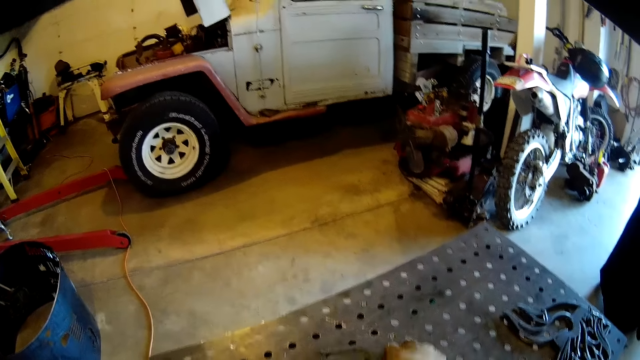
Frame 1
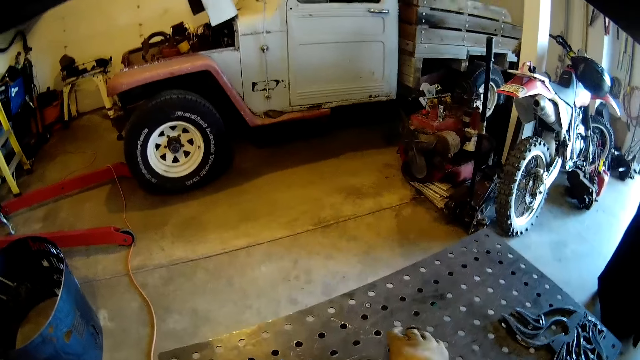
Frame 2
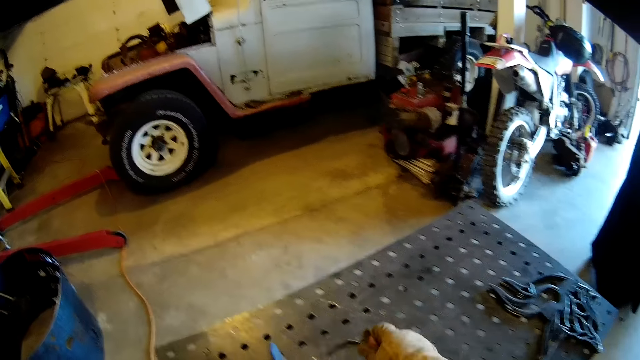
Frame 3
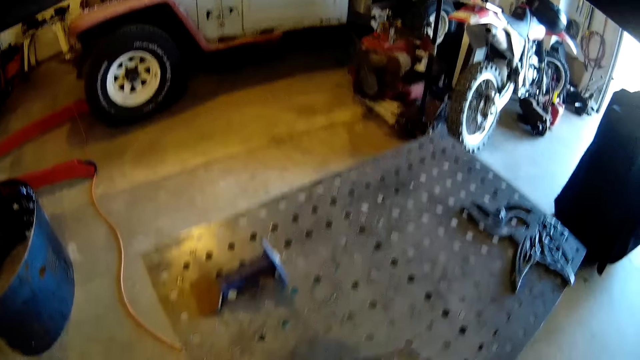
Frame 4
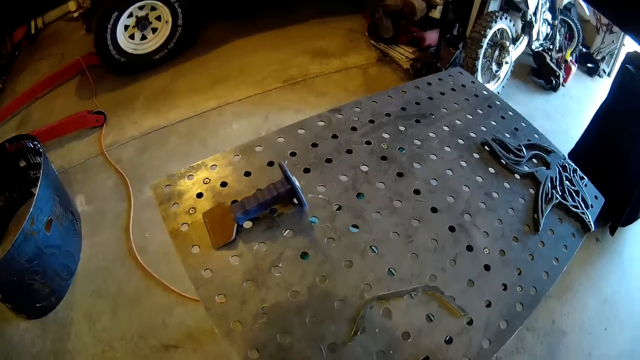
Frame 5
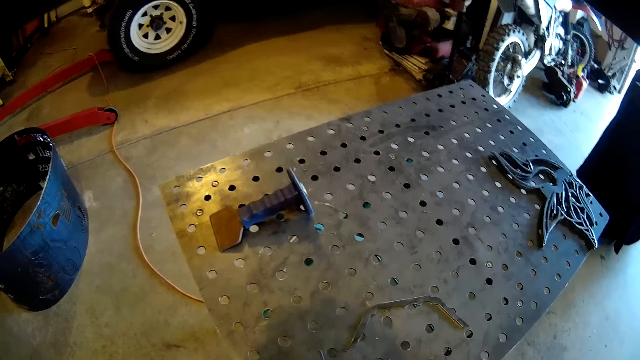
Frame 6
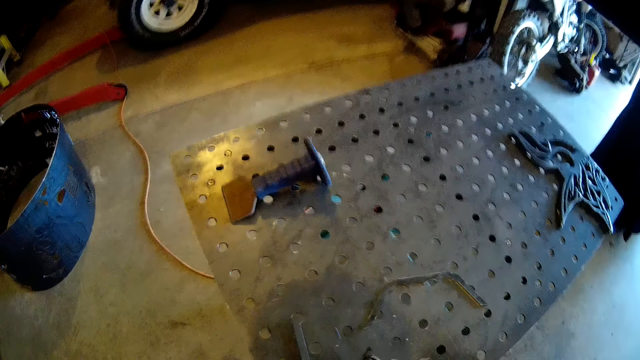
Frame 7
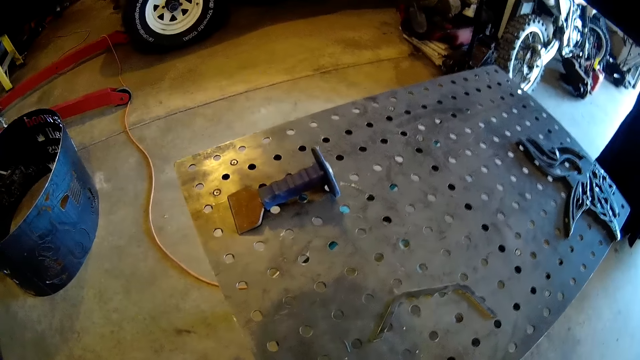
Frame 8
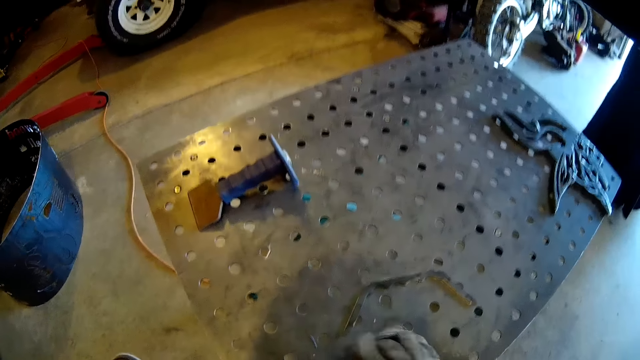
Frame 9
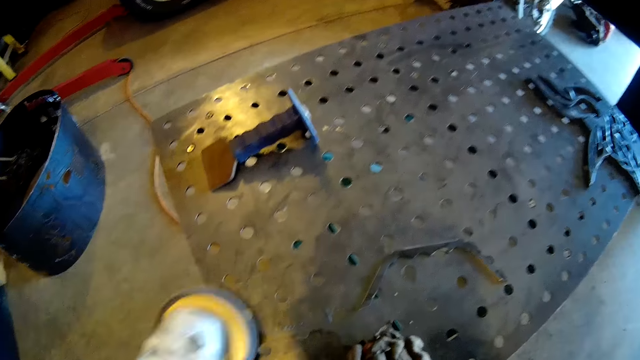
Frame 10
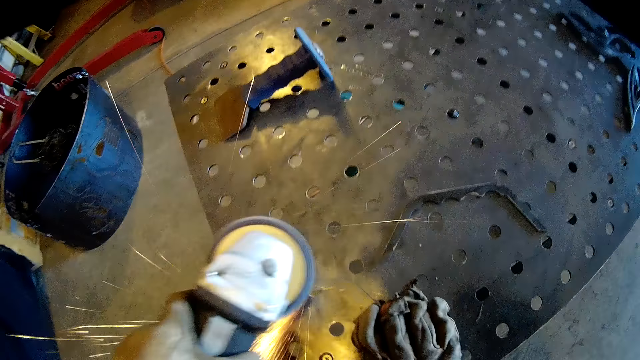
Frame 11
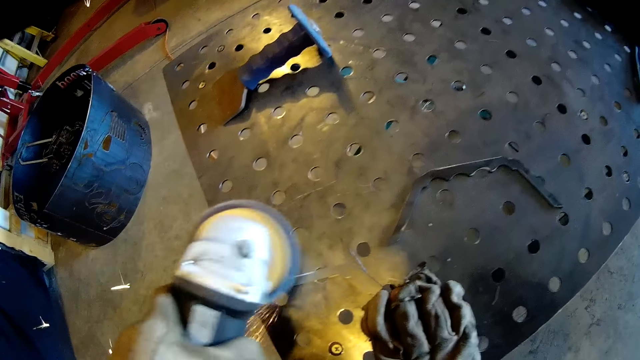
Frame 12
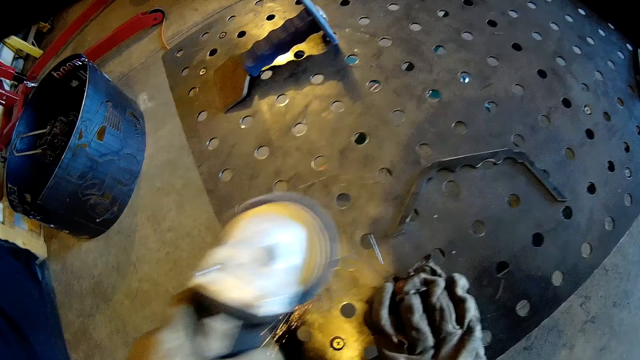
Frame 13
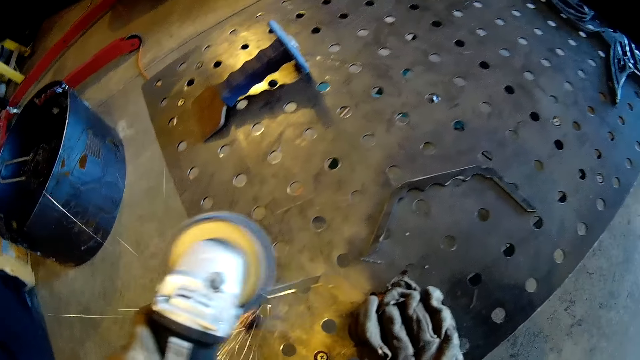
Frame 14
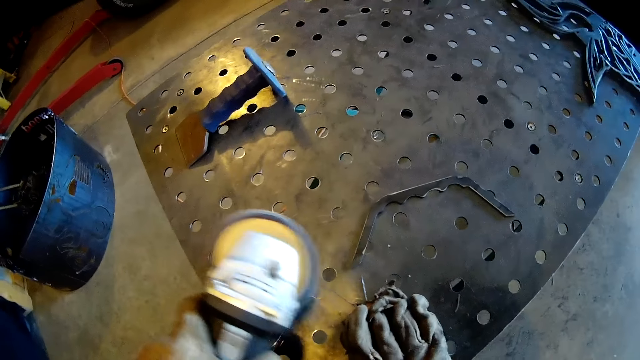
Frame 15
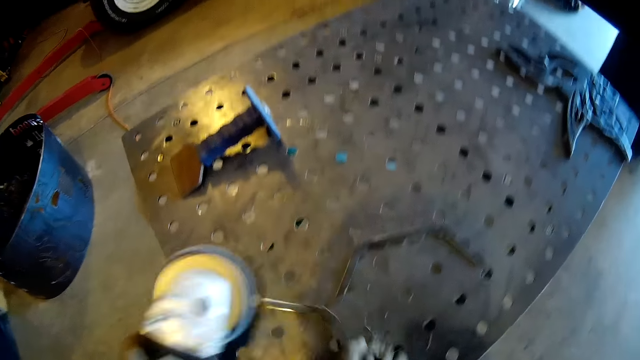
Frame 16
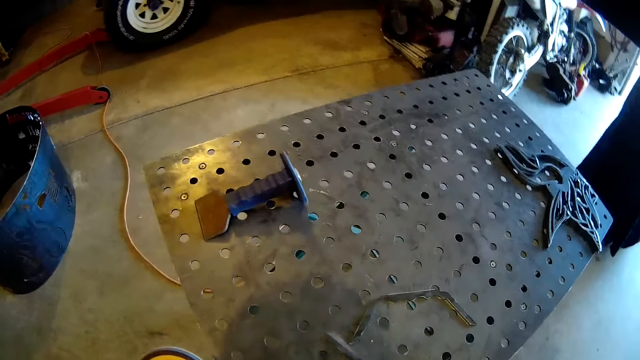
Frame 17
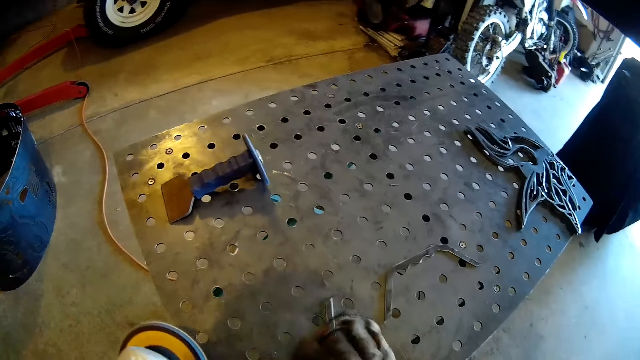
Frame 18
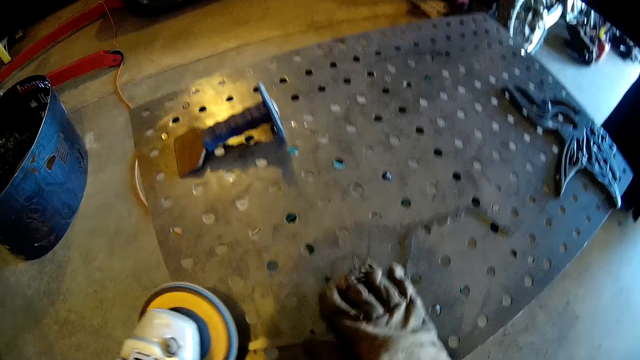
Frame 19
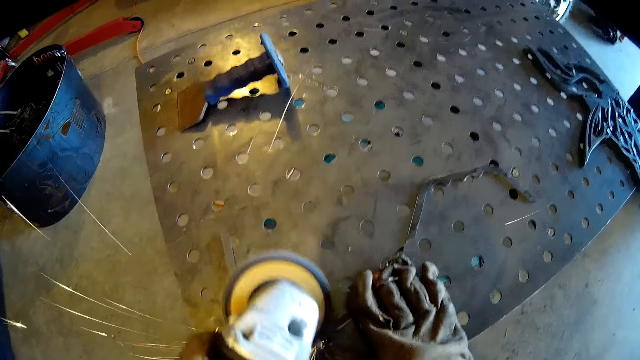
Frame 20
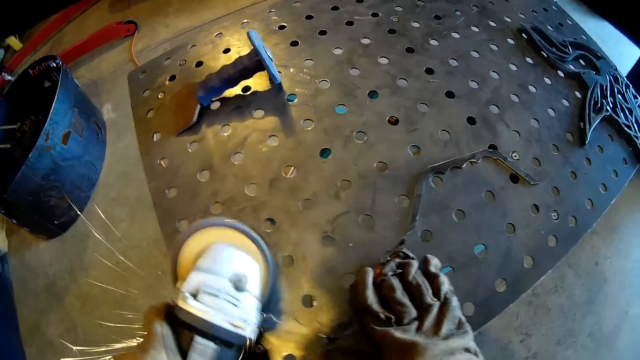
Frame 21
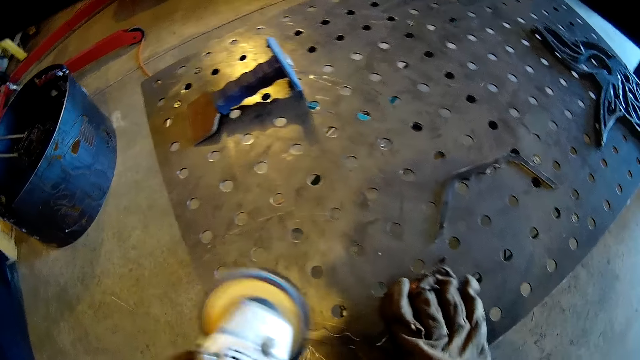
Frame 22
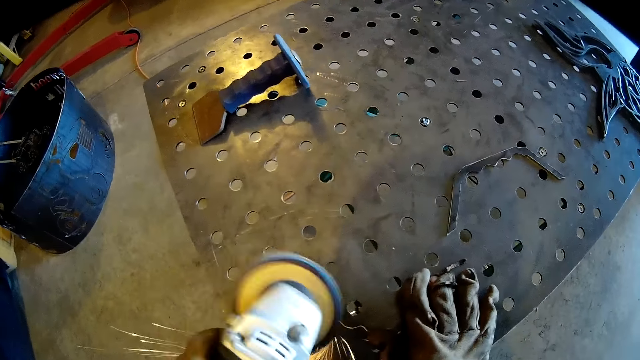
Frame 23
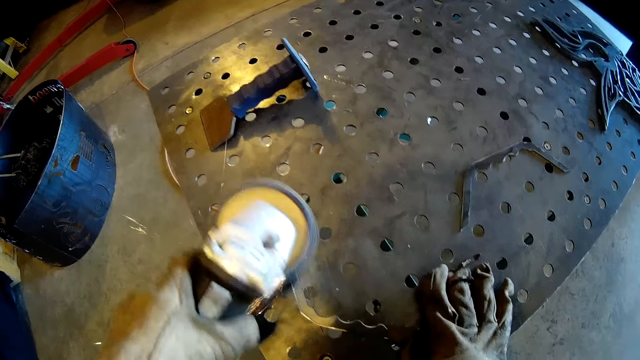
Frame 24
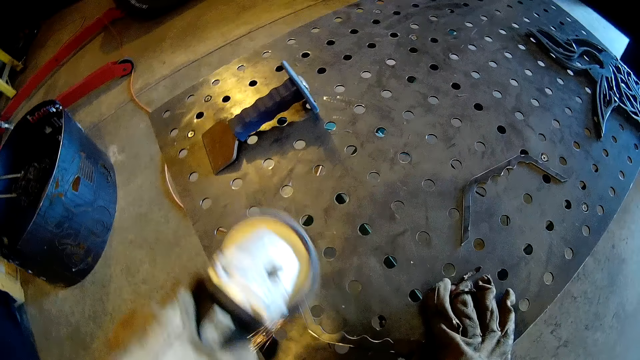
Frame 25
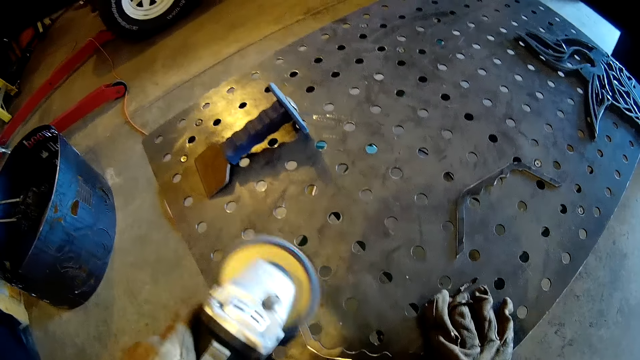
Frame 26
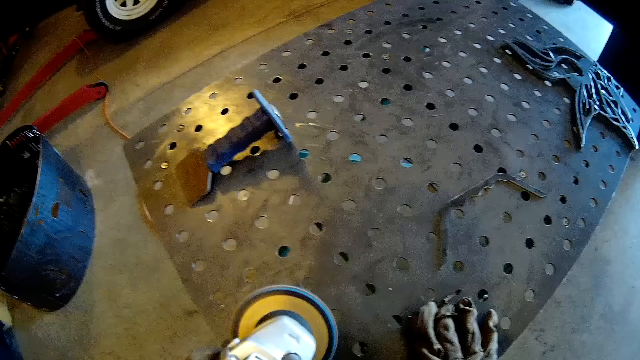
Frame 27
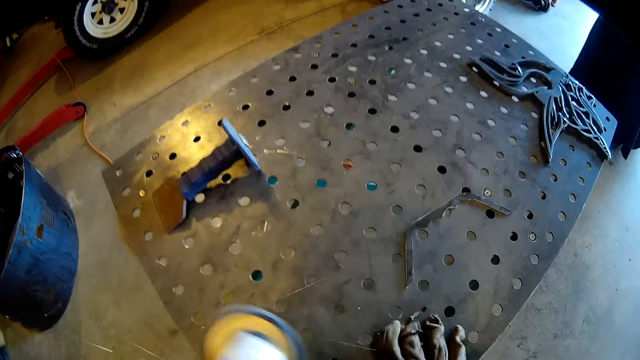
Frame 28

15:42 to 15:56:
The camera wearer picks up the metal handle from the metal table with his right hand. He lowers the metal handle to the metal table with his right hand. He turns the metal handle with his right hand. He hits something. He grinds the metal handle on the metal table with the grinder. He turns the metal handle on the metal table with his right hand. He grinds the metal handle on the metal table with the grinder.

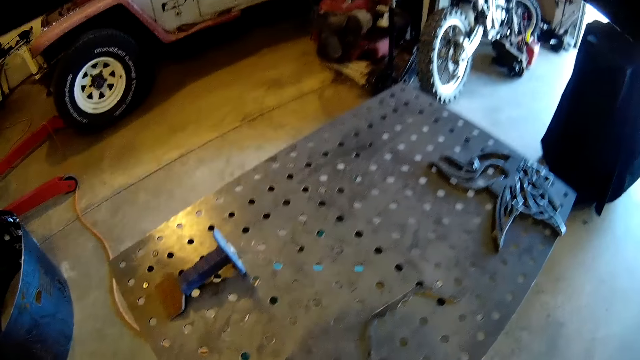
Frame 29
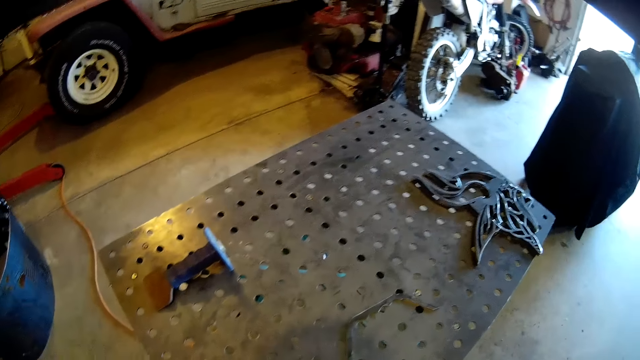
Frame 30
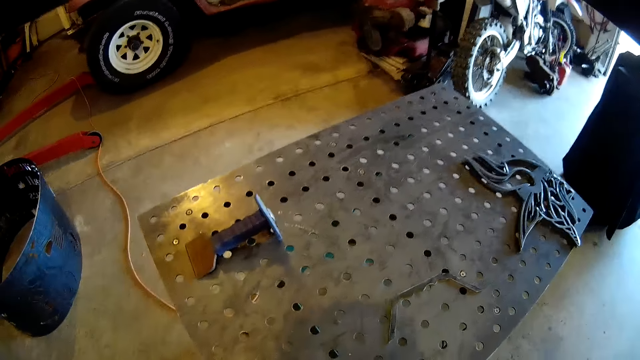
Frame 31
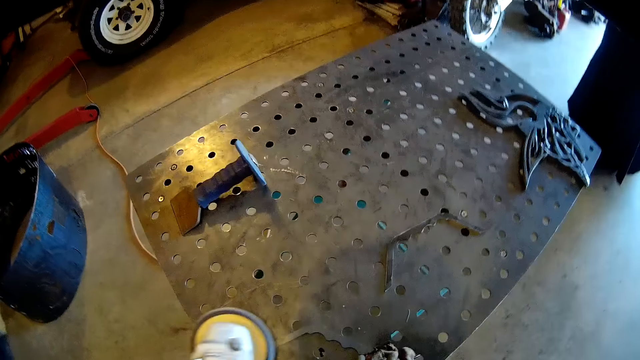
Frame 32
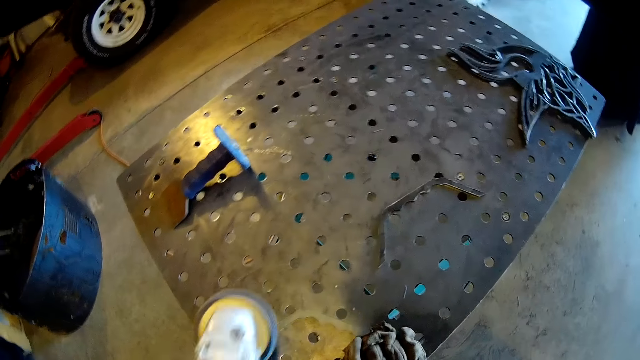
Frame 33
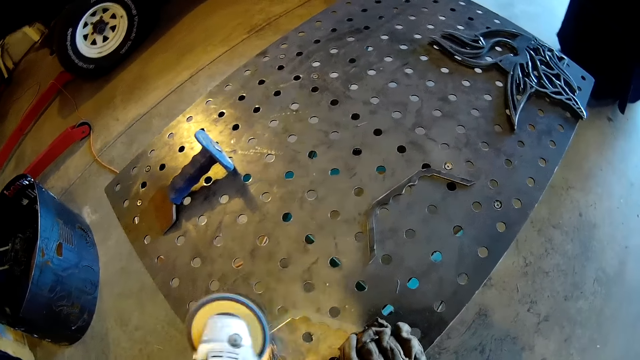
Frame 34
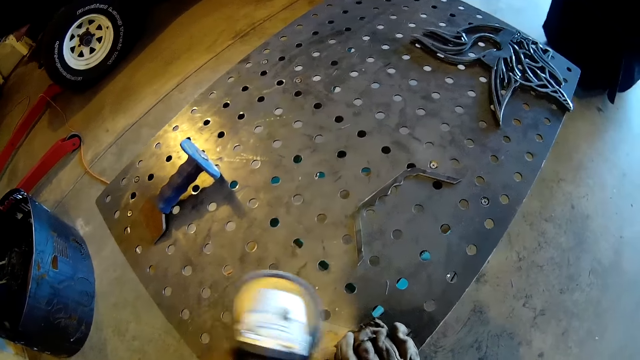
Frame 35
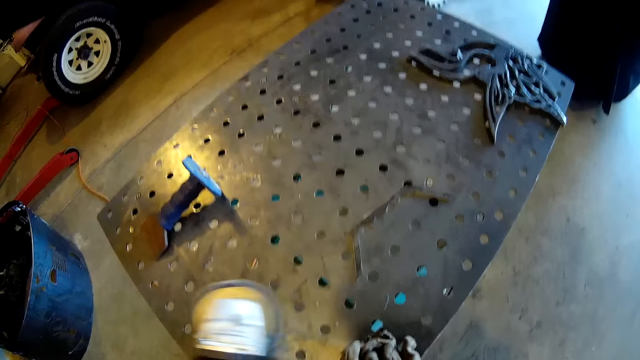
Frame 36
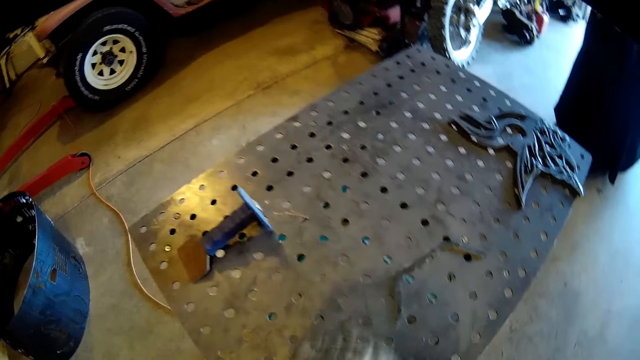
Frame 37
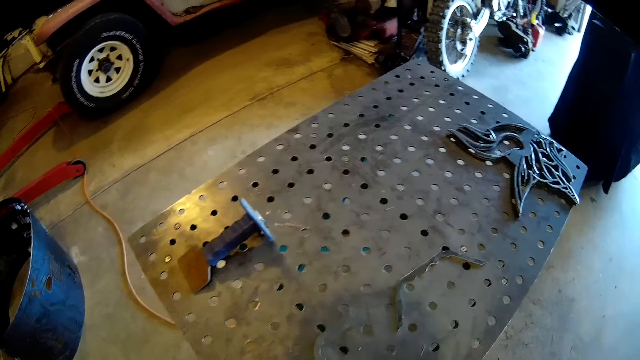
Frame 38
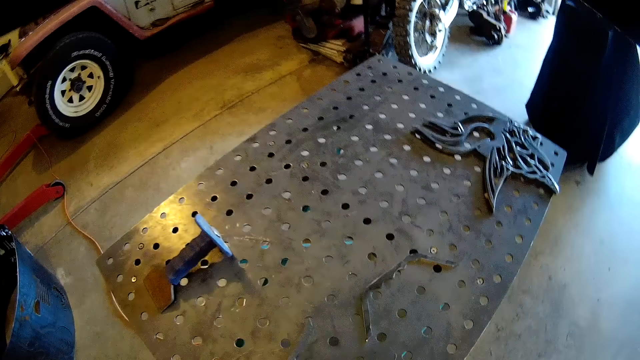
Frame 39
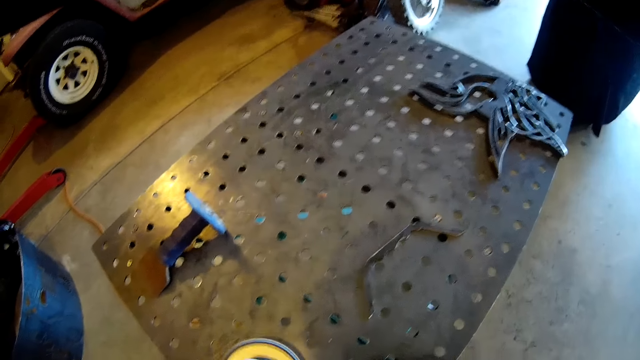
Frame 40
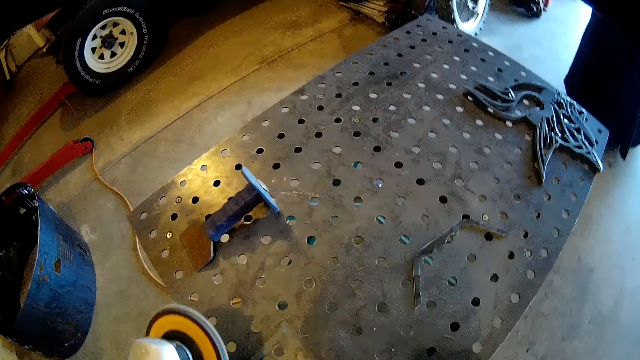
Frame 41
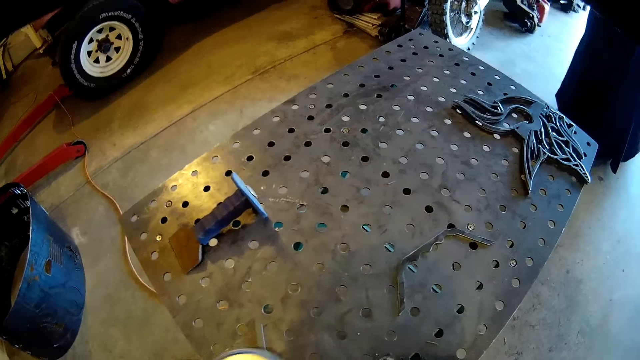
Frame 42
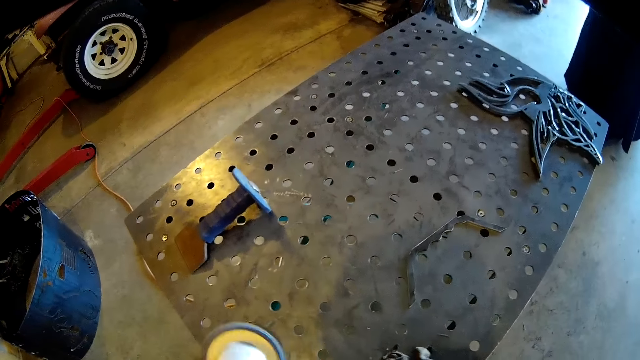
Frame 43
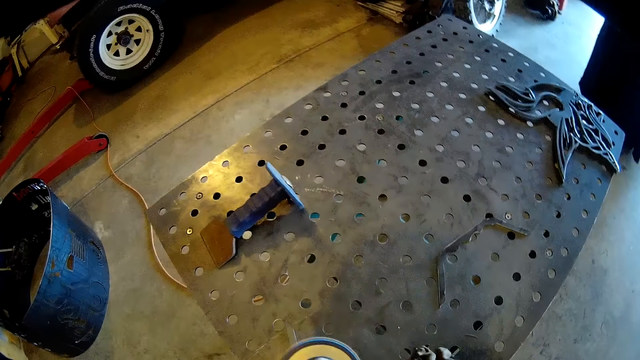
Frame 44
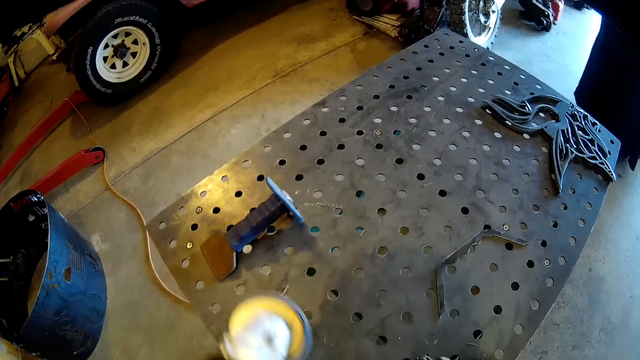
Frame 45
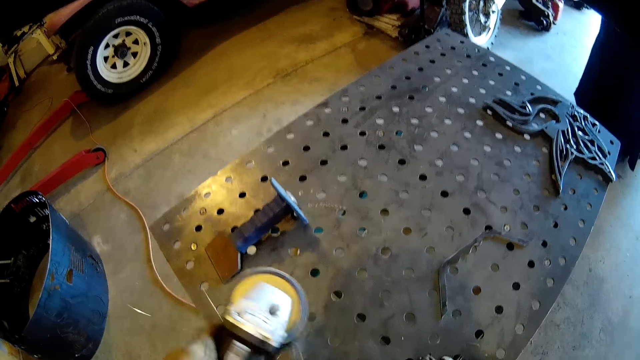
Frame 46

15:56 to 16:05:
The camera wearer turns the metal handle on the metal table with his right hand. He grinds the metal handle on the metal table with the grinder.
